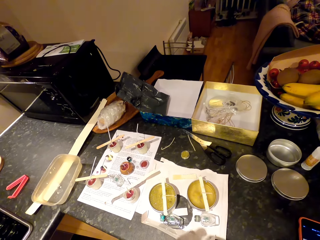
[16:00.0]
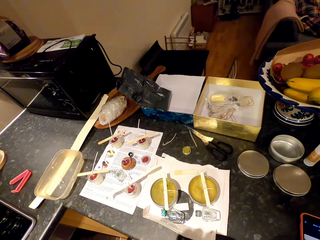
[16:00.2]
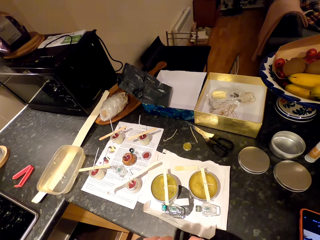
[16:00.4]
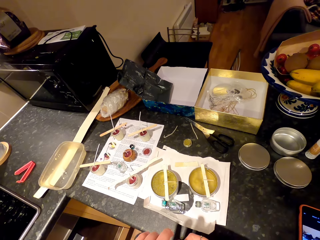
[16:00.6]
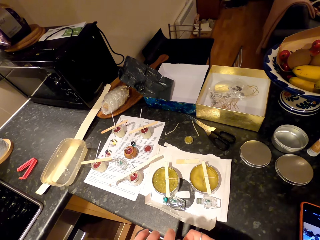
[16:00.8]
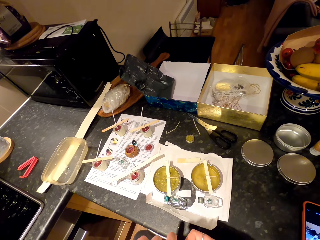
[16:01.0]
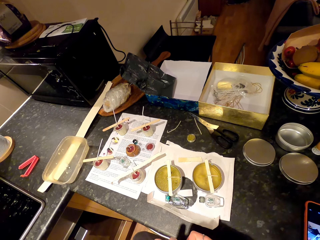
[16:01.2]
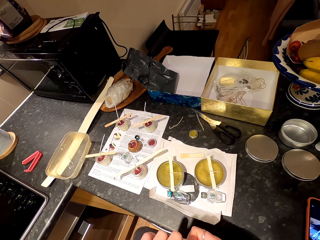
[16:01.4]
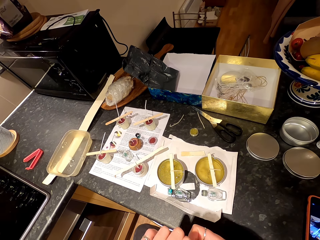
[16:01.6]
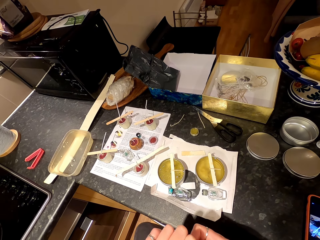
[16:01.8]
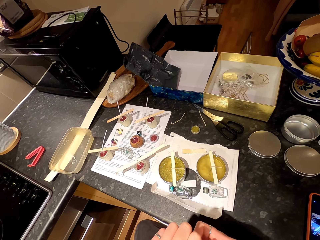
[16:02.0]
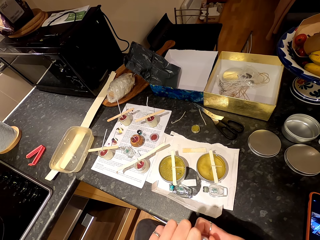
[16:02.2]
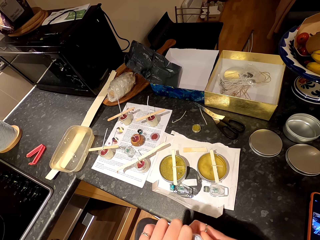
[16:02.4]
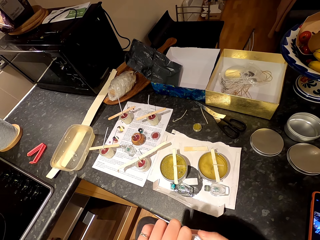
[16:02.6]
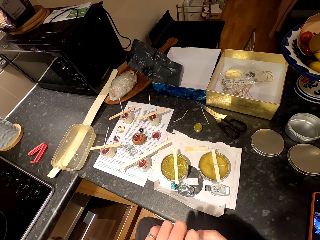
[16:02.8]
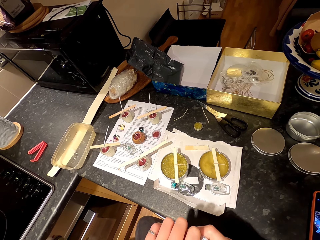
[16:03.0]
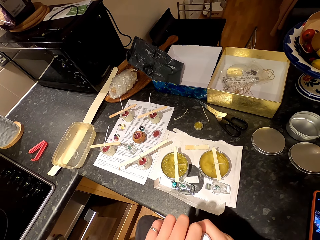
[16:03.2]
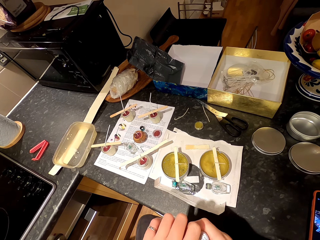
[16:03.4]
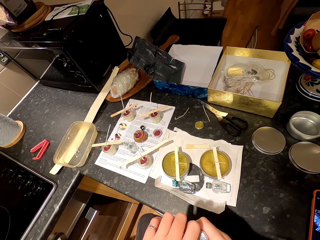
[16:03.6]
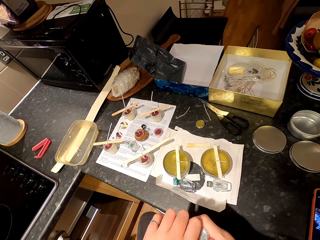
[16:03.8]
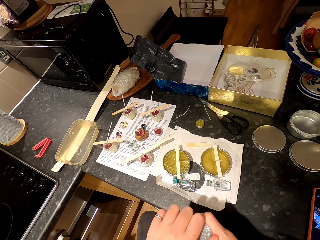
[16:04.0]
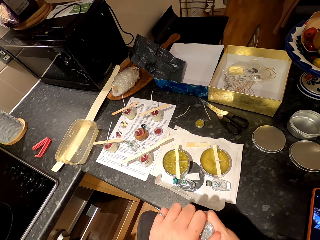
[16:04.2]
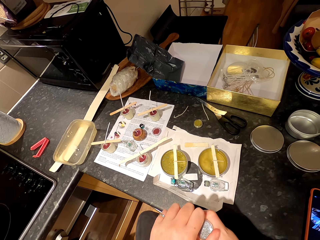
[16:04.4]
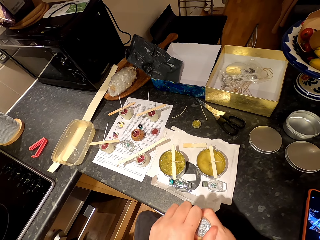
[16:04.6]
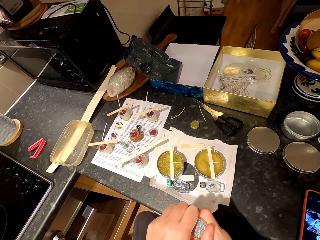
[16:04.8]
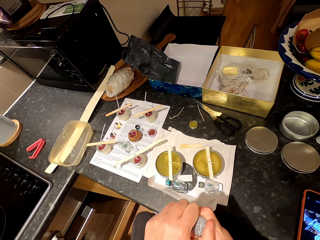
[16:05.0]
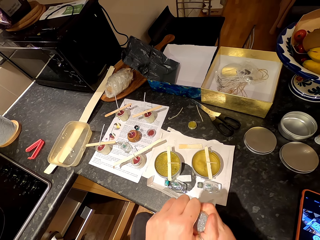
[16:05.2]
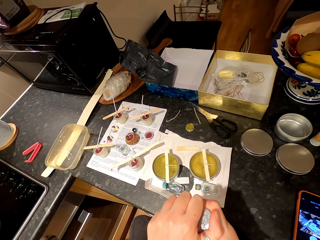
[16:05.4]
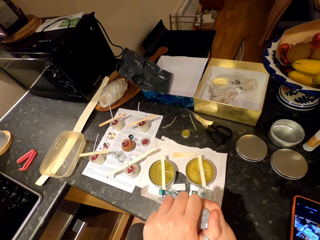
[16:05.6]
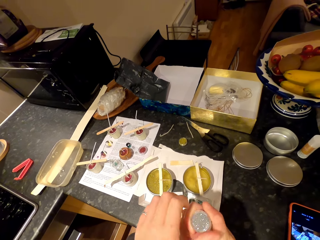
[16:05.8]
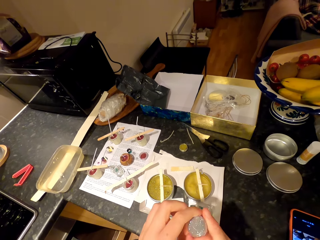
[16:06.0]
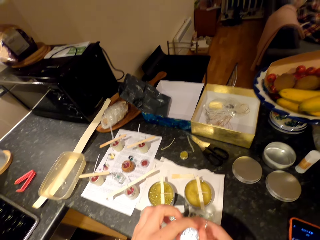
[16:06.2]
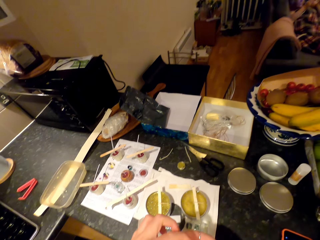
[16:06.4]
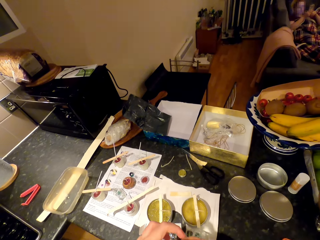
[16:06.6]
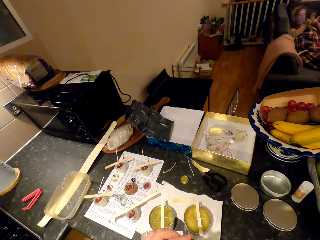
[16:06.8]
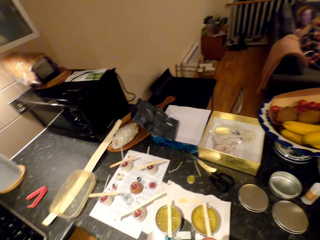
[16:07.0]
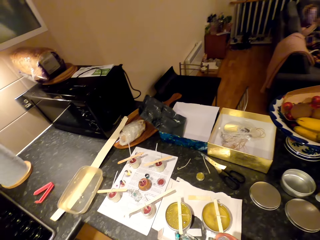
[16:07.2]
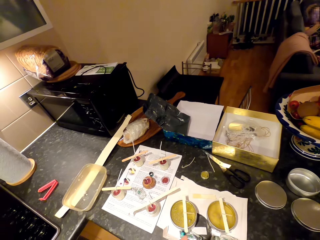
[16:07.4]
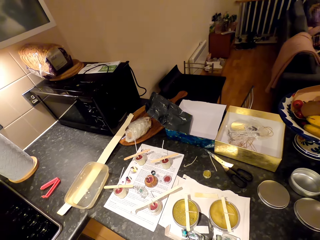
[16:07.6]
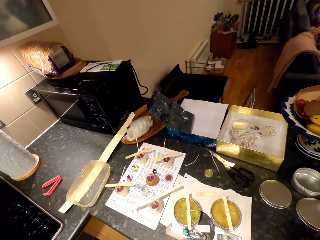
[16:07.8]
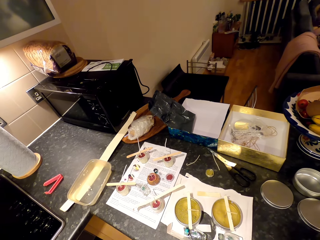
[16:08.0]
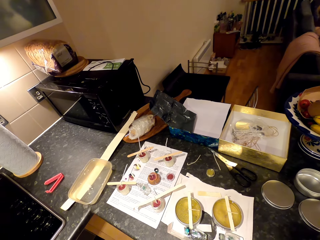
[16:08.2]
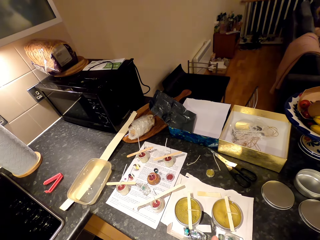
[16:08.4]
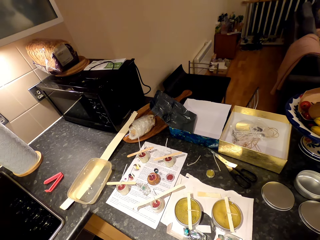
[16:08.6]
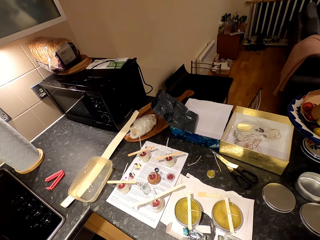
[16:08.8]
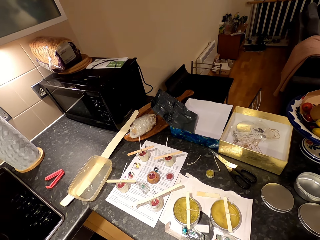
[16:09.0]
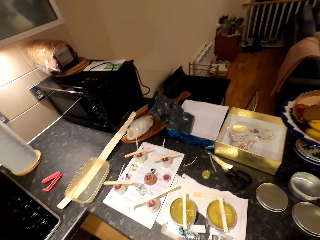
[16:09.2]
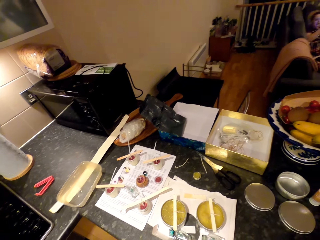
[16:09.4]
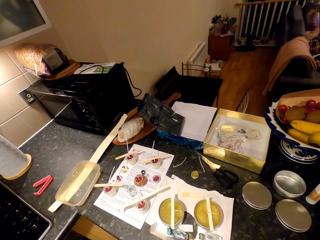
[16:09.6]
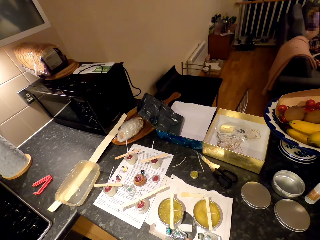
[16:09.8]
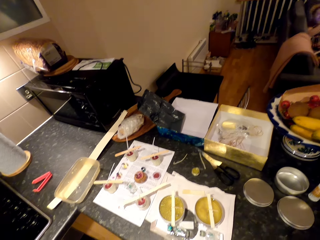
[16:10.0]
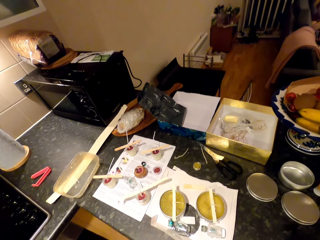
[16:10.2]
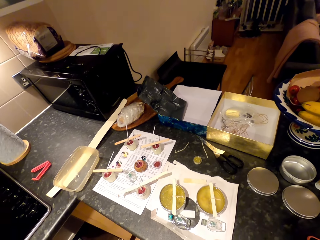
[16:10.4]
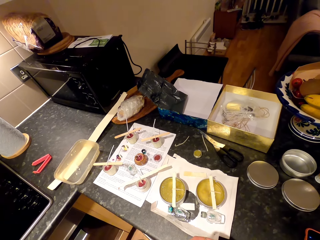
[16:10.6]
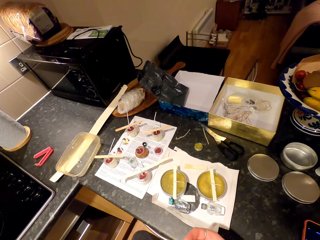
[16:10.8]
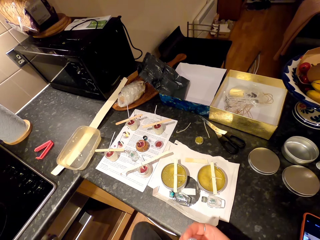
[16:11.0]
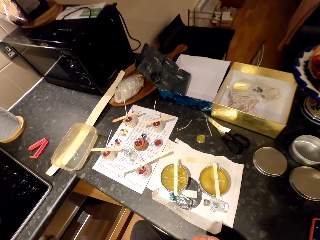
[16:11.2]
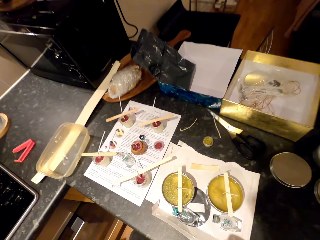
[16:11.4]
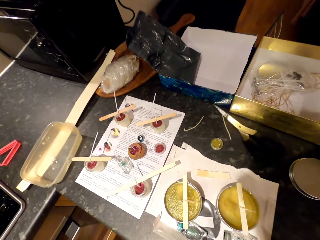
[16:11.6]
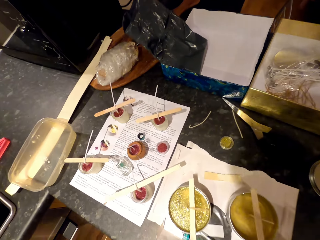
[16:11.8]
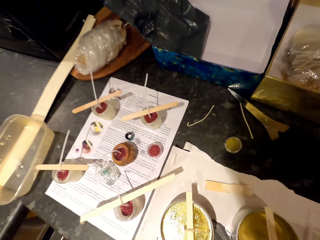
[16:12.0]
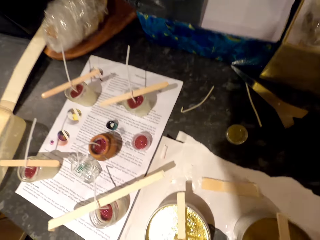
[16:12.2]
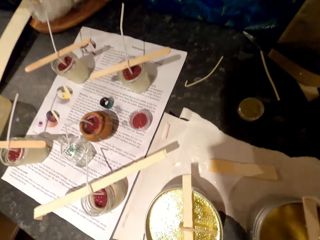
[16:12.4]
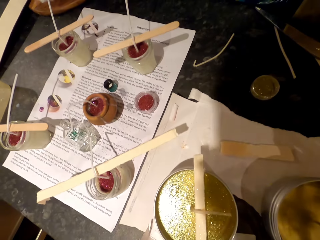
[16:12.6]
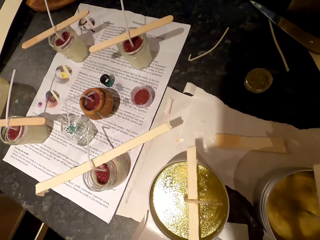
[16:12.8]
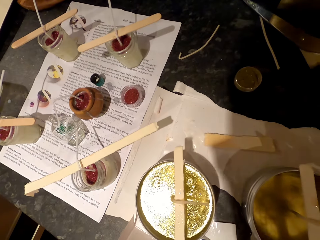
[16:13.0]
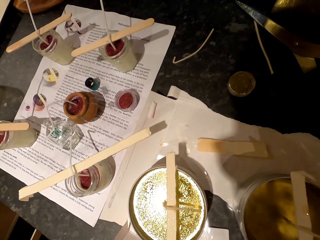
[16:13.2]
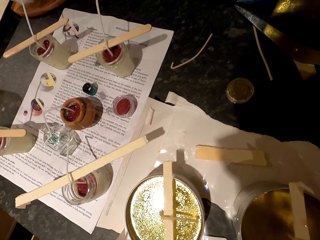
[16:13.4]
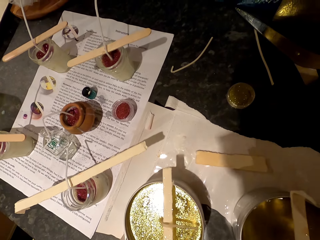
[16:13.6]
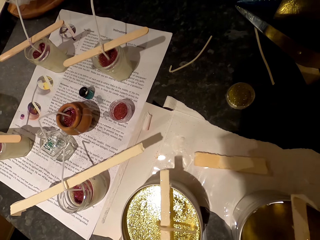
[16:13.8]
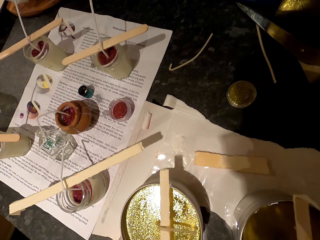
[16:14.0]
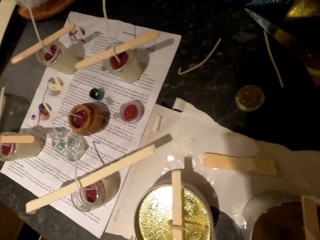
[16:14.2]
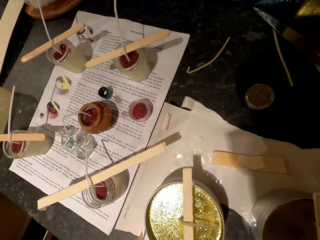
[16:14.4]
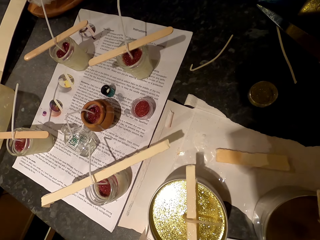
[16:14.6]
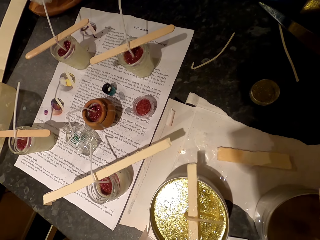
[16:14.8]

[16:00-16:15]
The camera wearer looks around and opens the tin. A woman relaxes on the couch. The camera wearer talks to the woman. The woman relaxes on the couch again. The camera wearer looks around.

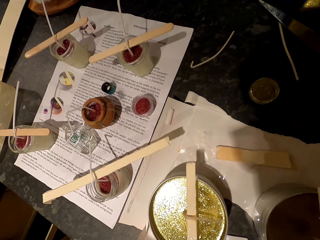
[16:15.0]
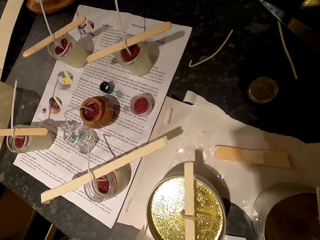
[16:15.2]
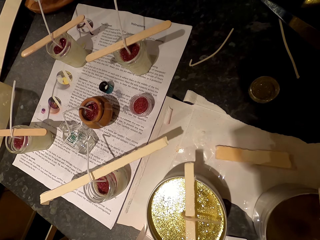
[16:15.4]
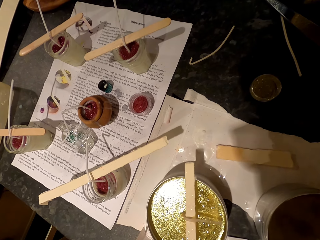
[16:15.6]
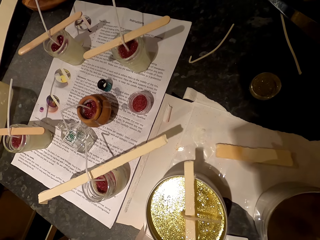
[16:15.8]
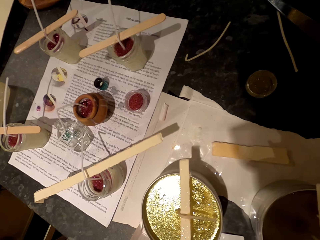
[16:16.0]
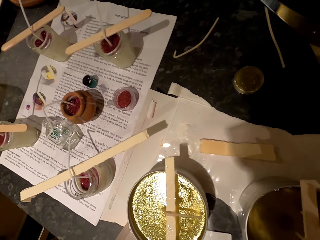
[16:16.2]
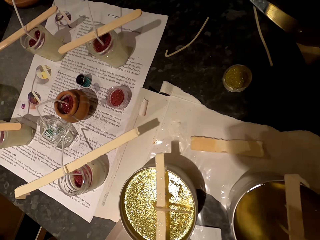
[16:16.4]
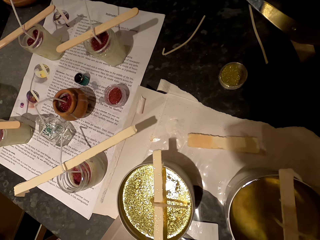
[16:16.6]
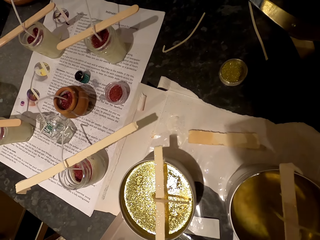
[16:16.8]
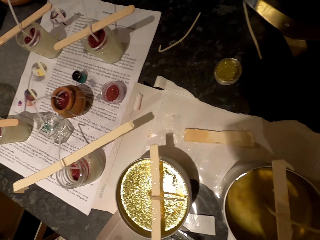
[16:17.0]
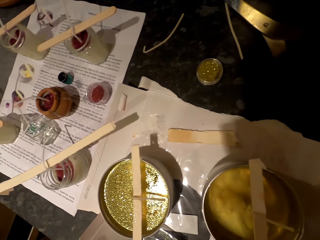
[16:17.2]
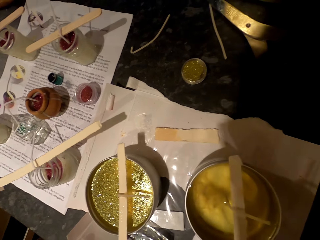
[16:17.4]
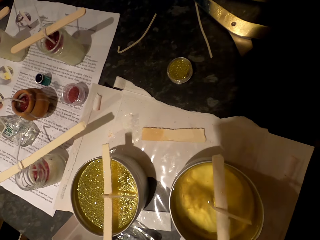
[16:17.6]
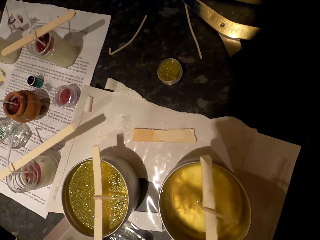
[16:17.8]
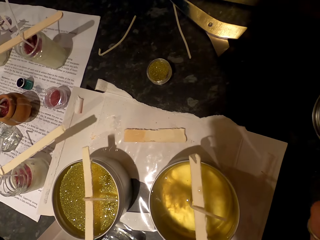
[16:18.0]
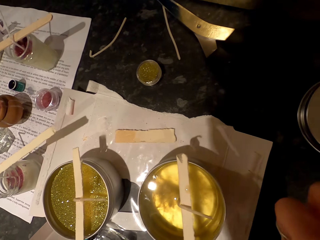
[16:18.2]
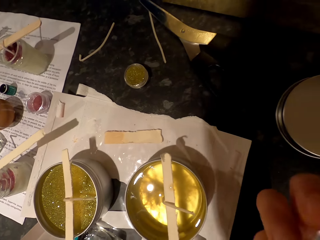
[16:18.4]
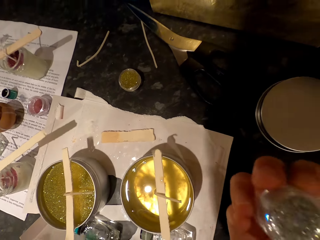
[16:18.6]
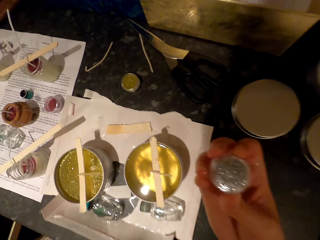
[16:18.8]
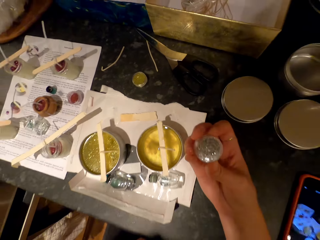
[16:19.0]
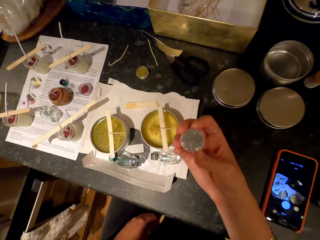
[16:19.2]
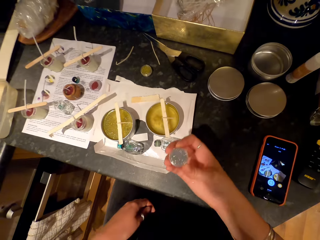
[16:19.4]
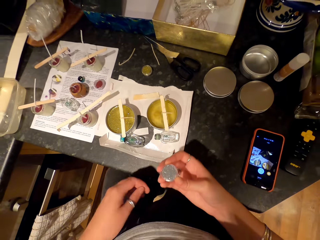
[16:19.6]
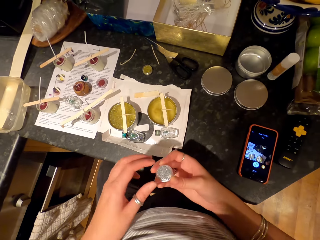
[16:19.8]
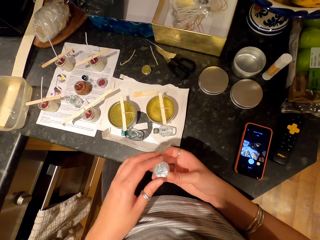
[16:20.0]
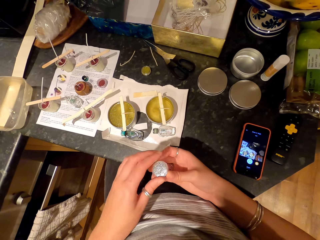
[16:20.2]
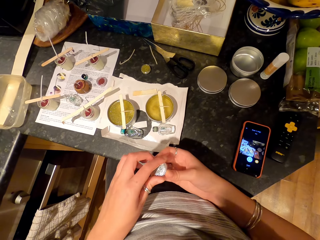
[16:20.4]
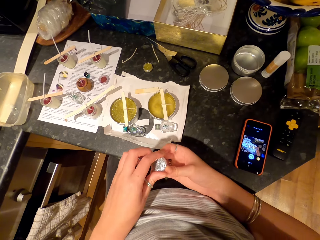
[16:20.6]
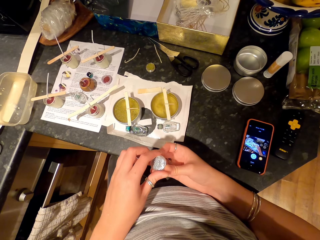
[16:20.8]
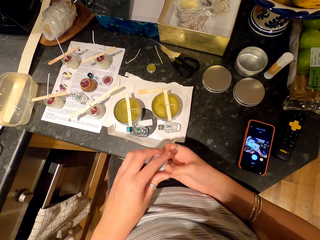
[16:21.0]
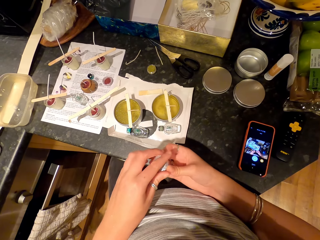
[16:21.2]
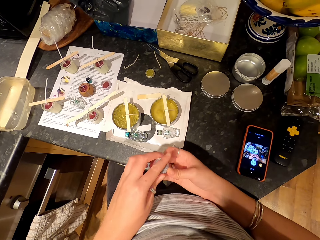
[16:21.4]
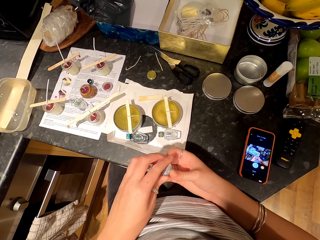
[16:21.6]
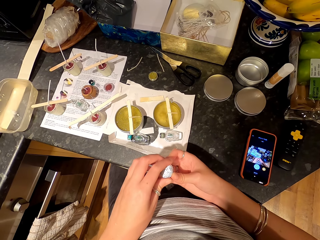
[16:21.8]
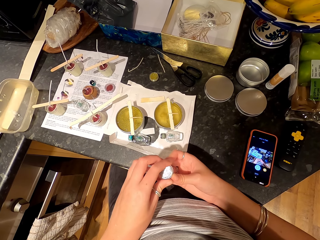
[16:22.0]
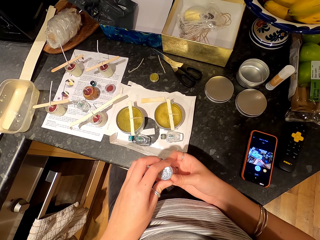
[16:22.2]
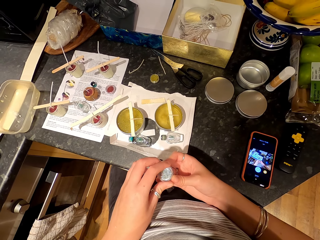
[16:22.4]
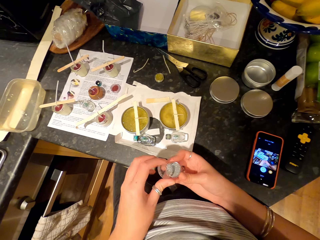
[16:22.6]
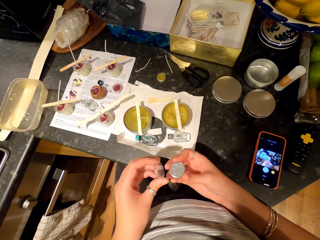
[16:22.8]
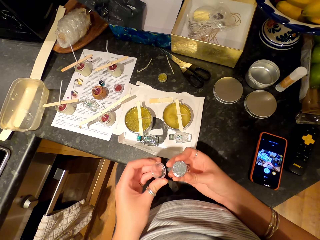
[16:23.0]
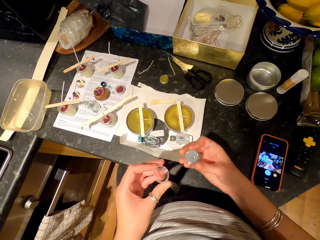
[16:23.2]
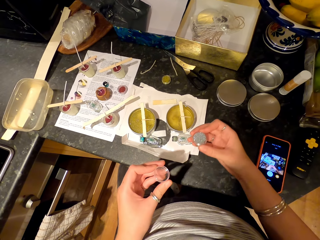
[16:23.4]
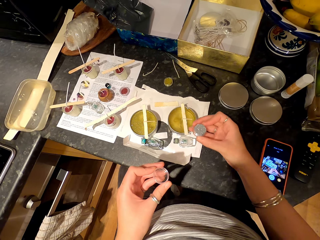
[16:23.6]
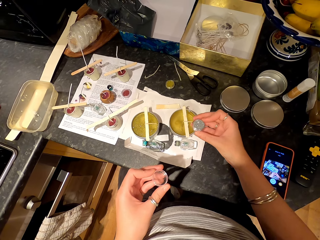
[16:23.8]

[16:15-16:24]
The camera wearer opens the tin.
